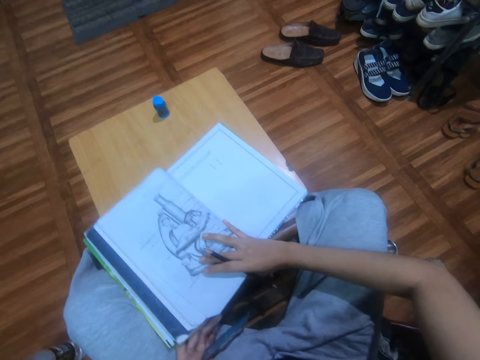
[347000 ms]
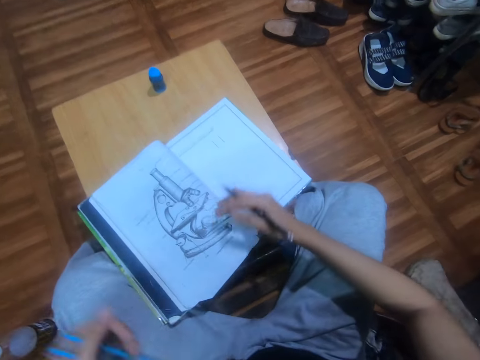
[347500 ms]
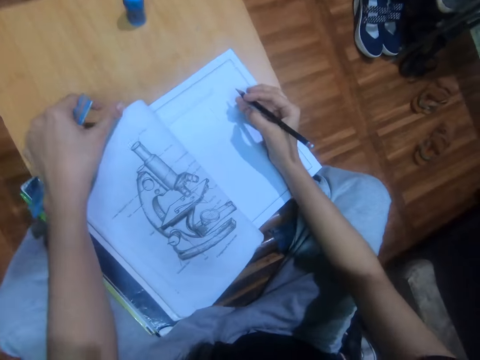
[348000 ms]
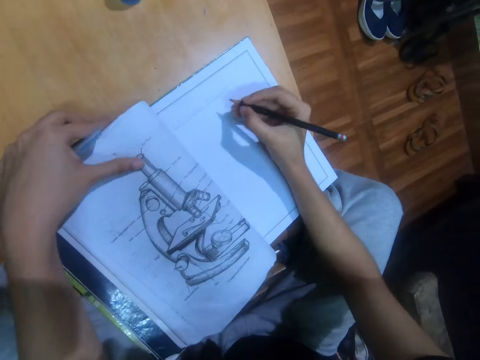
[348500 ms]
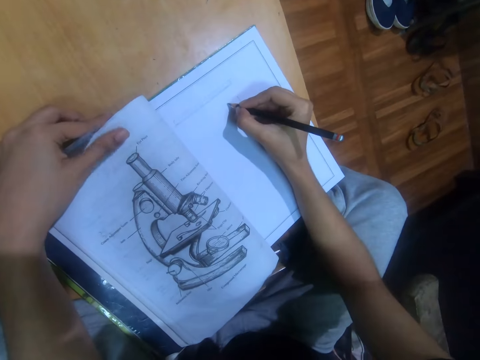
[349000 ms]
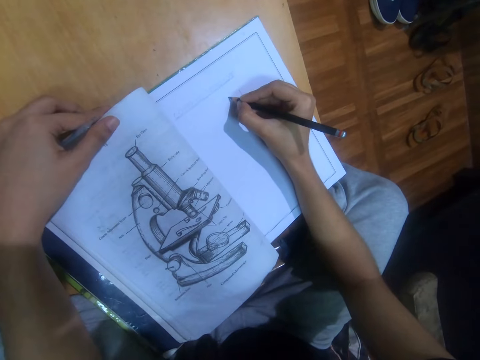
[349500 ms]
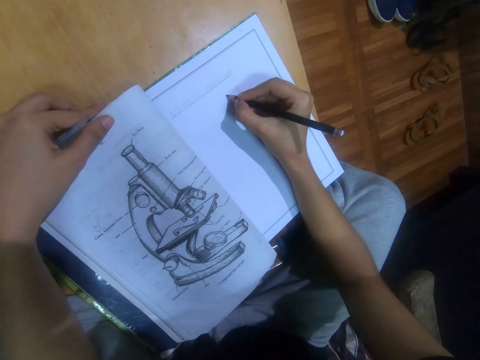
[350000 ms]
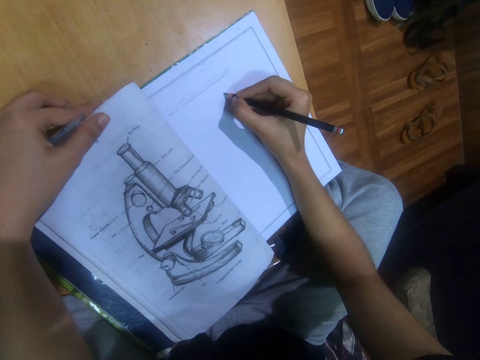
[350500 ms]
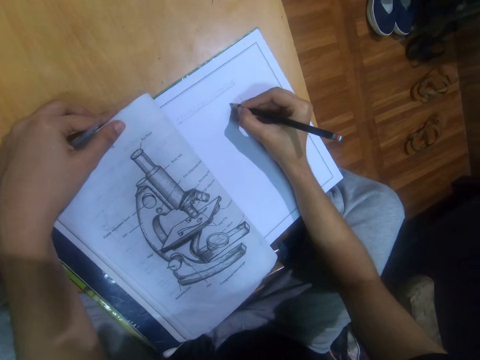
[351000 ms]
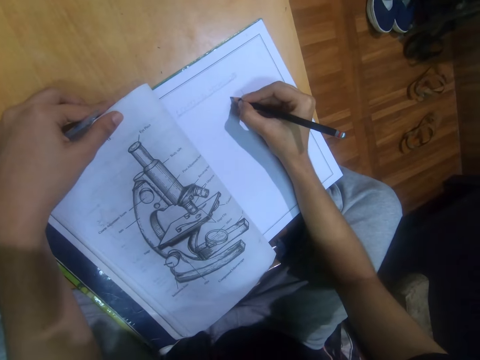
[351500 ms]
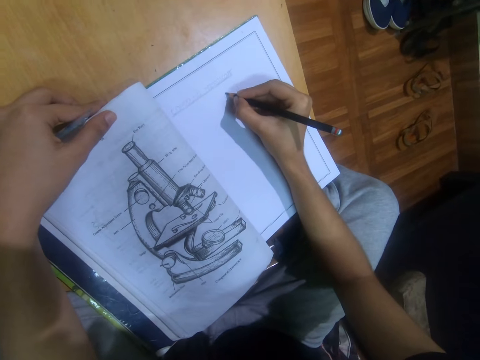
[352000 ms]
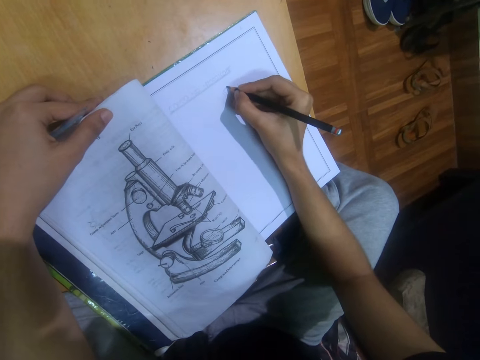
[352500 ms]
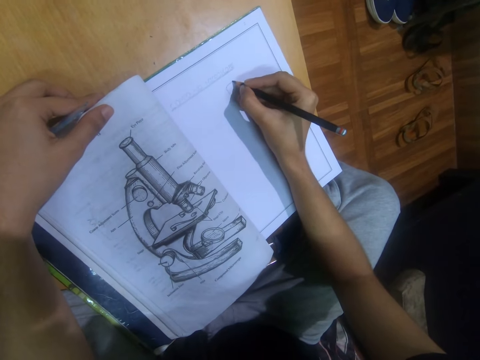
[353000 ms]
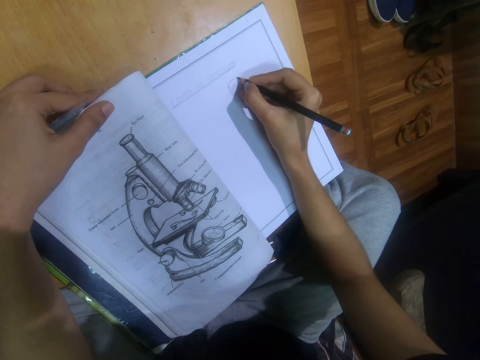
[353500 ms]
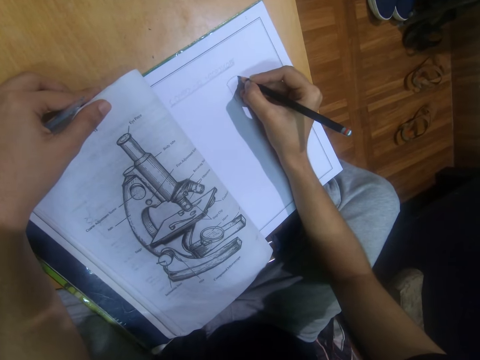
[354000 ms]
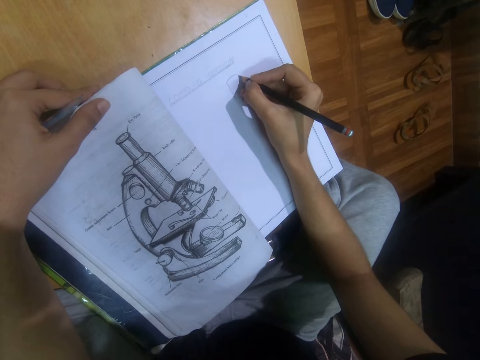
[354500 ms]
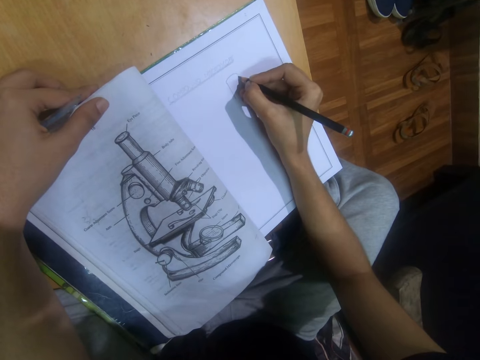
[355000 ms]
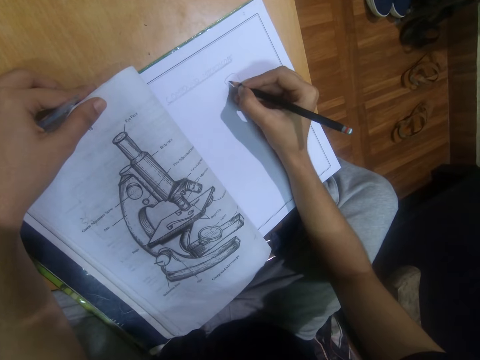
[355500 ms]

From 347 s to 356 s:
The camera wearer moves the books on the table. They draw on the book. They write on the book.

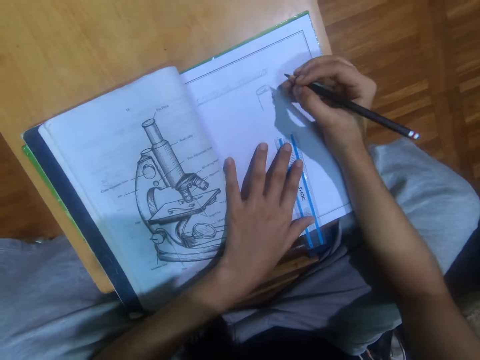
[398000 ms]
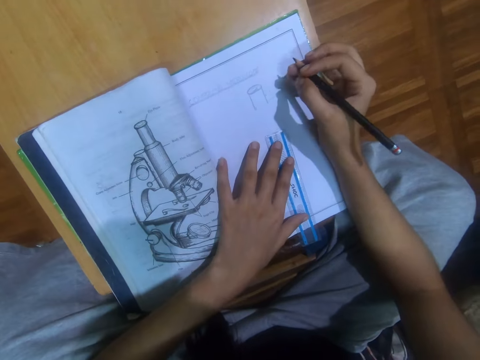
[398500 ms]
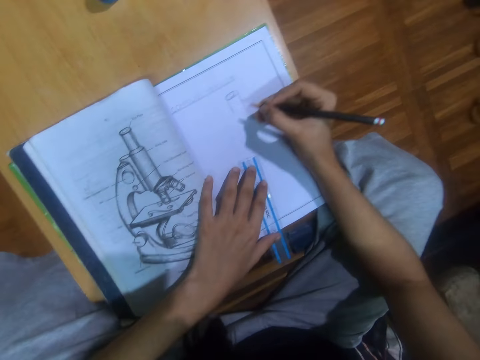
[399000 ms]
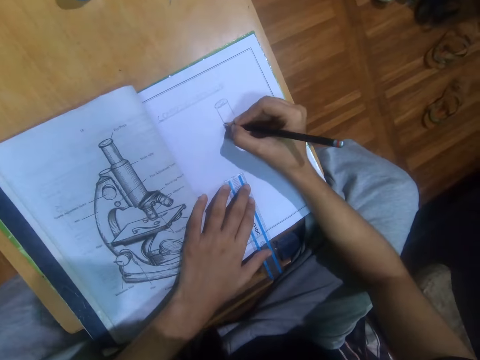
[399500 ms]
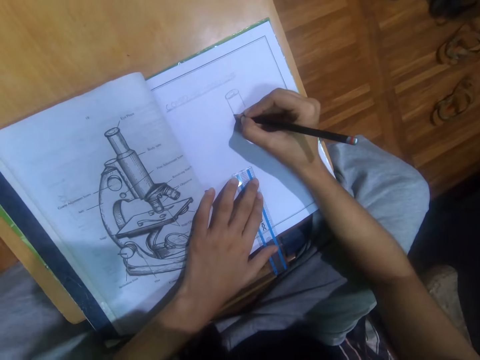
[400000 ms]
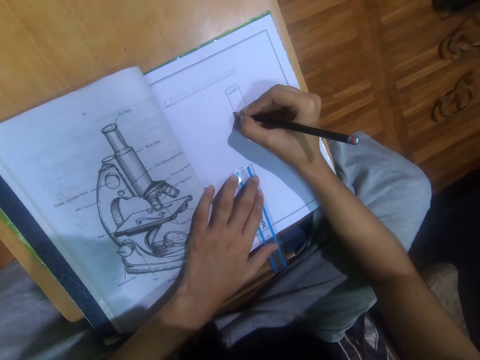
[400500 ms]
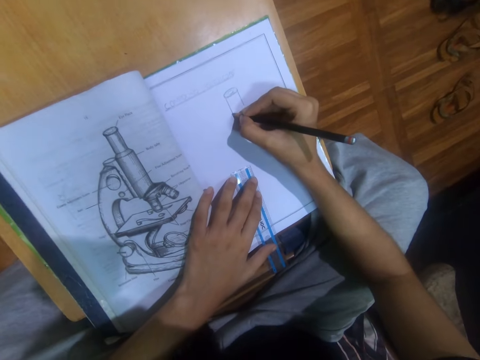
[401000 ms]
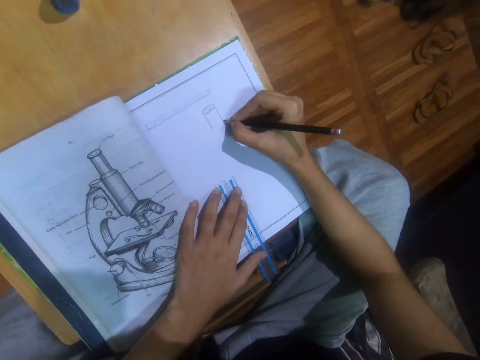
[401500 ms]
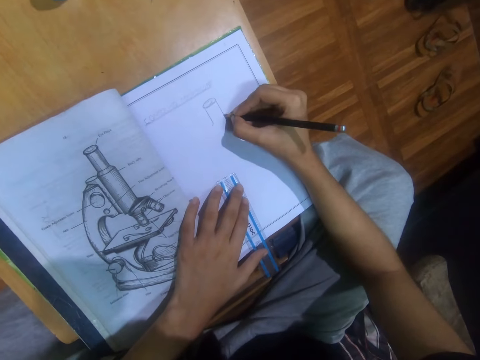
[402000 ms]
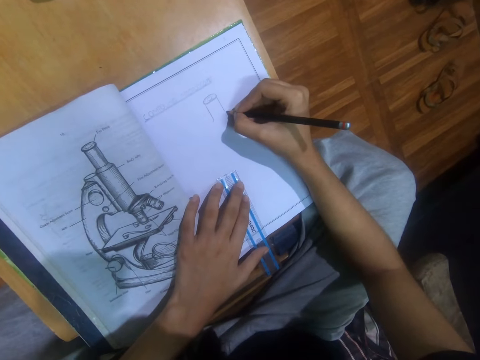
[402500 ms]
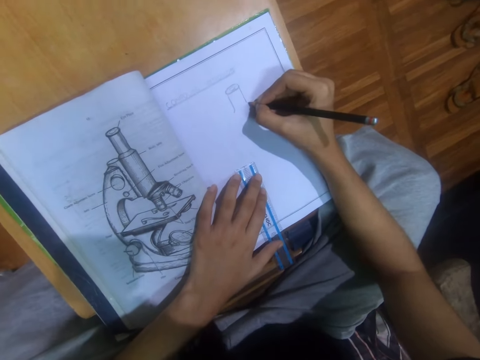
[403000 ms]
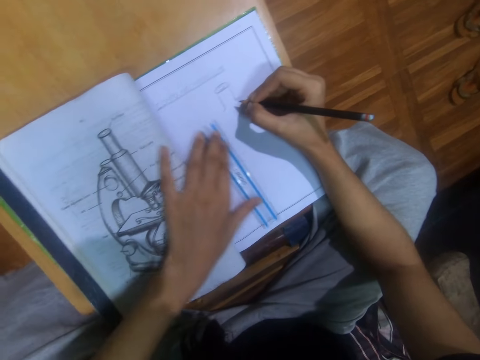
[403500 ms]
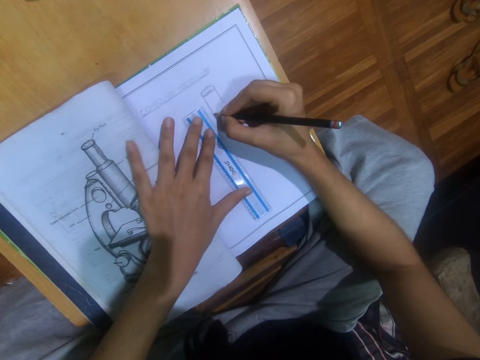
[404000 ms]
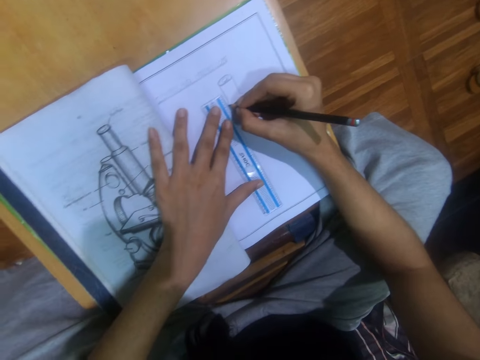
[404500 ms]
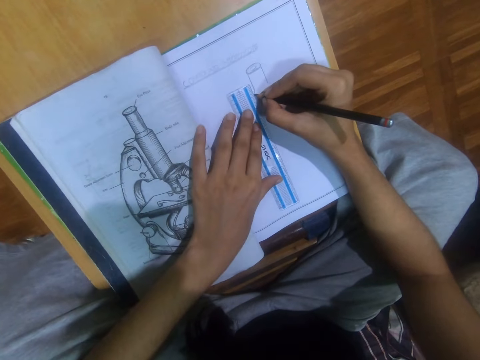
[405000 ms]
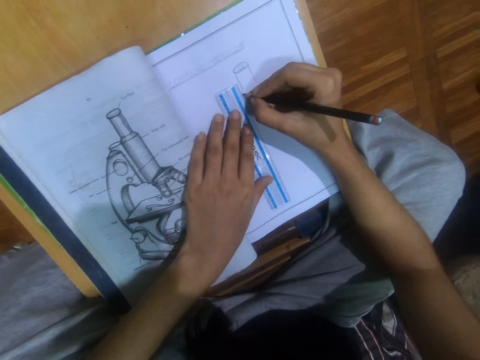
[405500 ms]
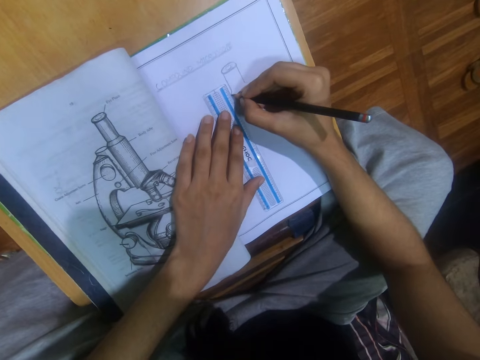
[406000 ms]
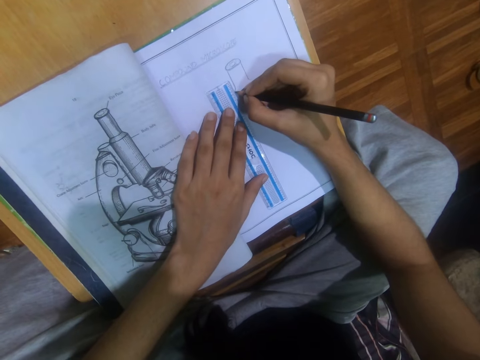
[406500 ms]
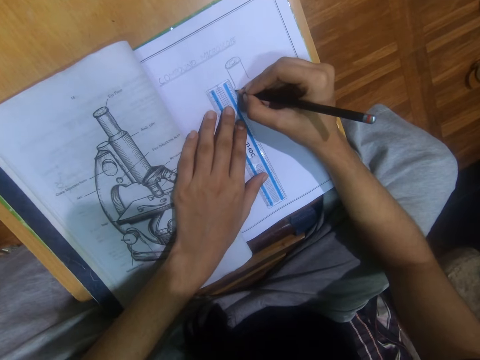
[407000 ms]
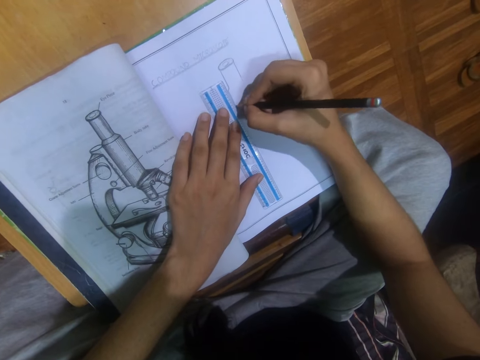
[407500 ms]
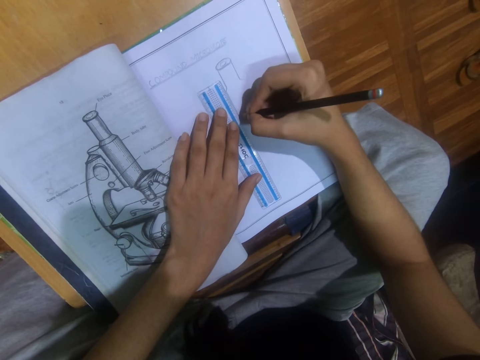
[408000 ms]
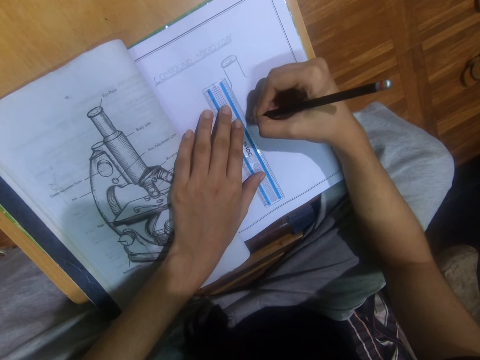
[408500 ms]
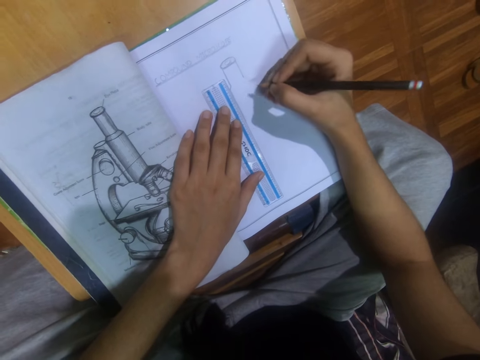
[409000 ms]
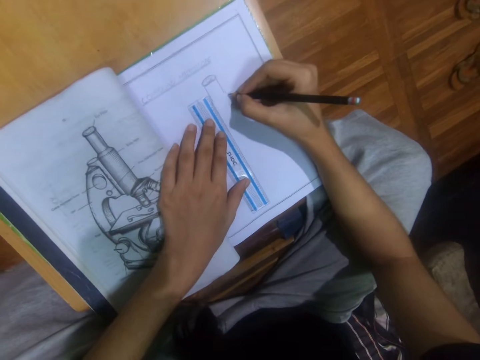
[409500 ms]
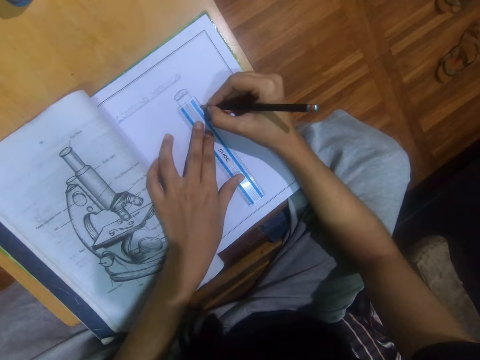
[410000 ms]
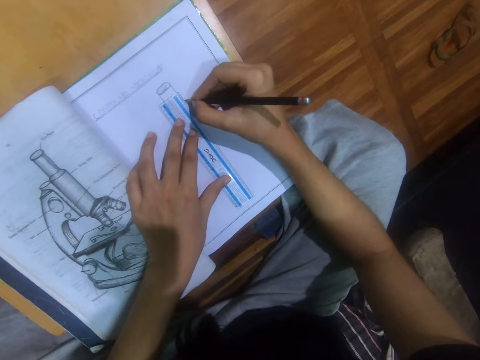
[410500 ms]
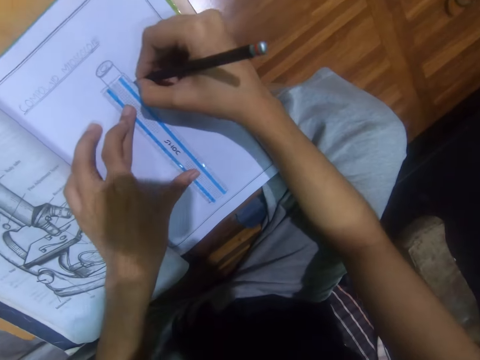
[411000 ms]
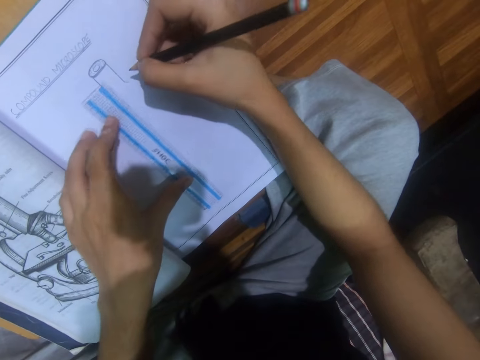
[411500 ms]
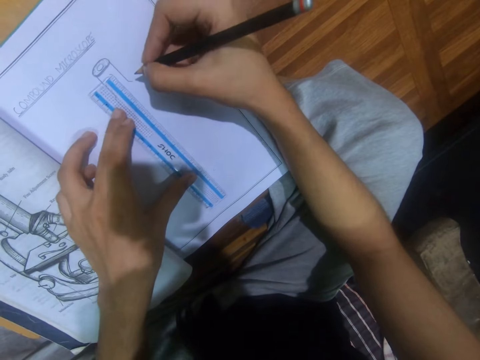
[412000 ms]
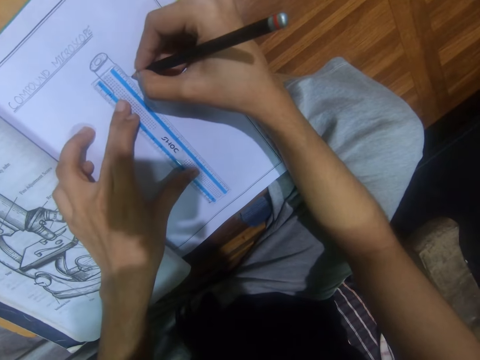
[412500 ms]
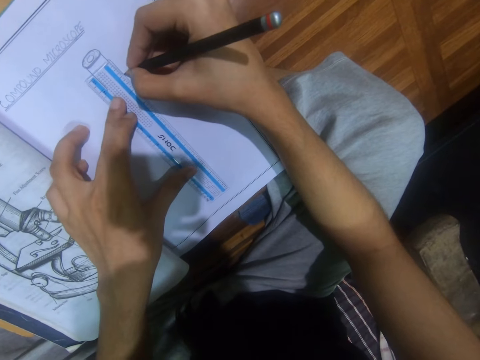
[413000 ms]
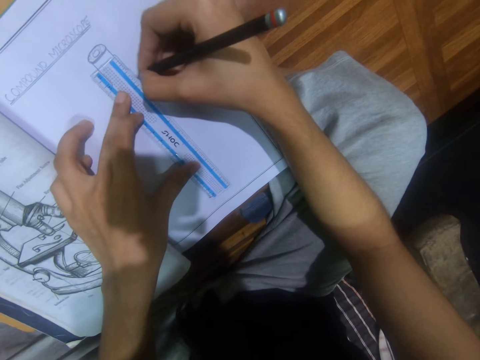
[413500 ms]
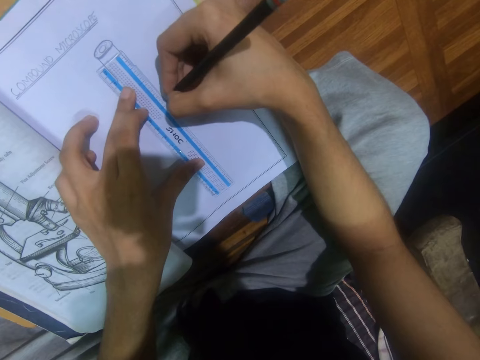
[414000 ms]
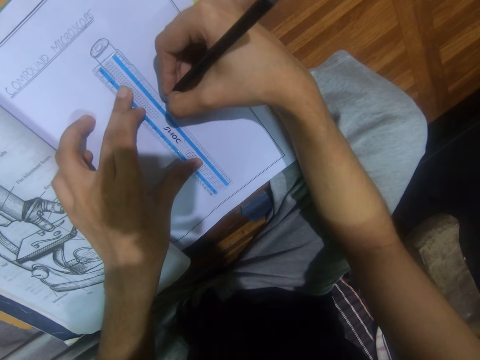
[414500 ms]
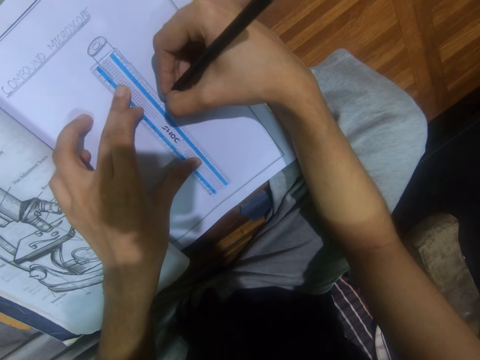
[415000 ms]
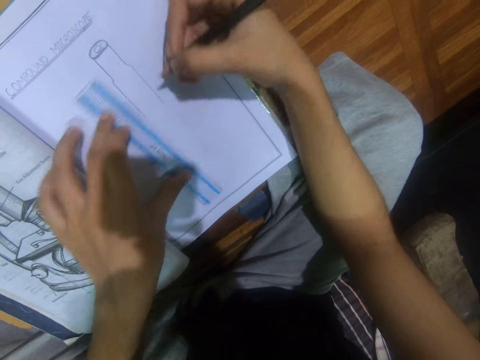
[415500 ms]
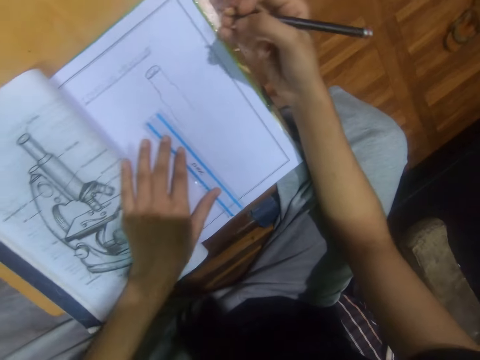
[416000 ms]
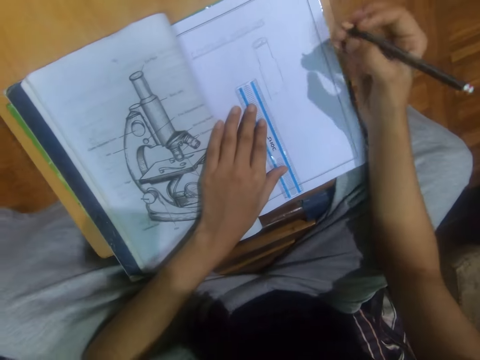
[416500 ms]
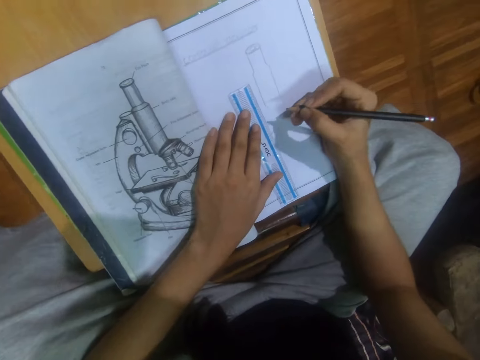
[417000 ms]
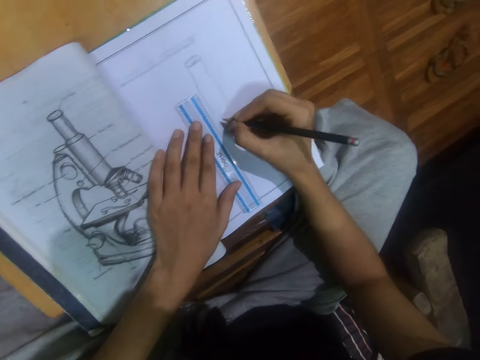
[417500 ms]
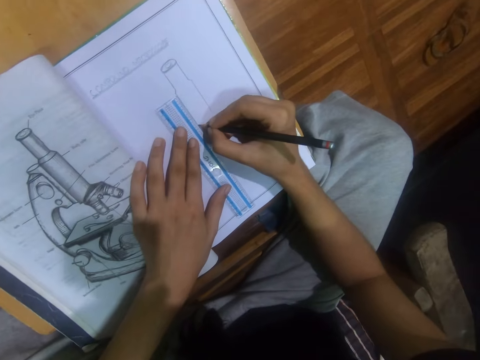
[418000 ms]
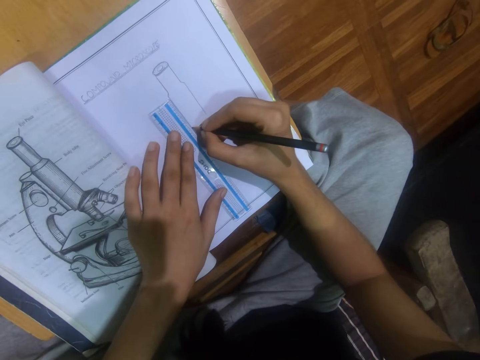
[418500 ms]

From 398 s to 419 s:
The camera wearer draws on the book. They draw using a ruler and pencil.
